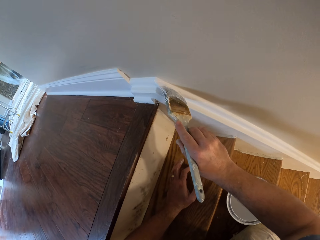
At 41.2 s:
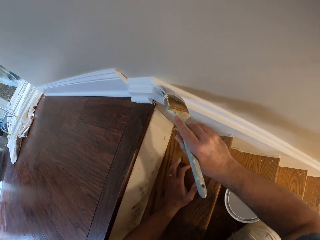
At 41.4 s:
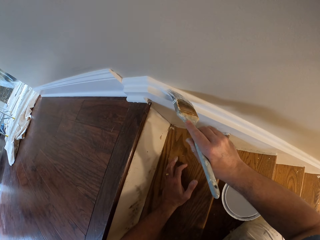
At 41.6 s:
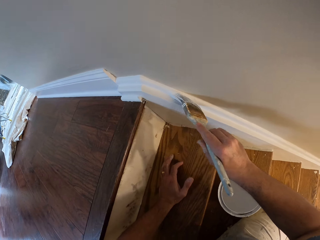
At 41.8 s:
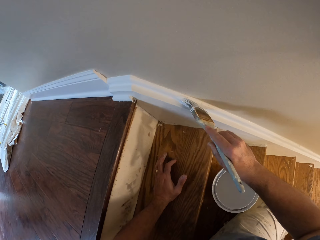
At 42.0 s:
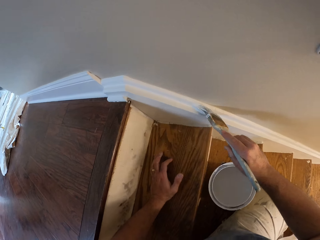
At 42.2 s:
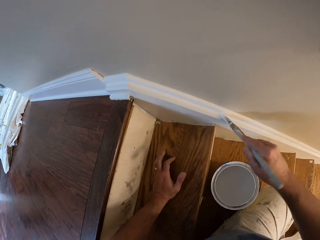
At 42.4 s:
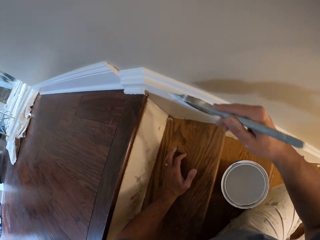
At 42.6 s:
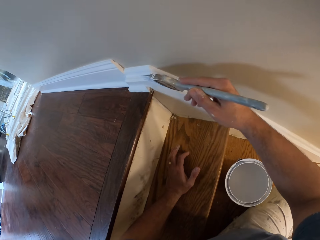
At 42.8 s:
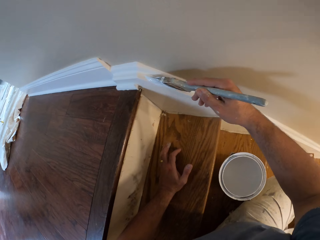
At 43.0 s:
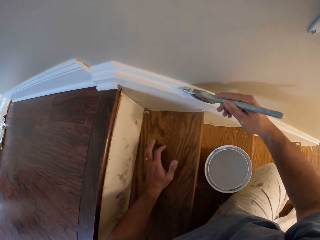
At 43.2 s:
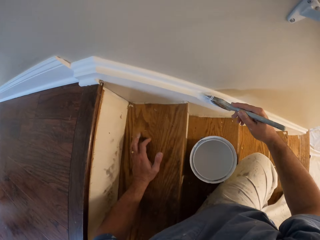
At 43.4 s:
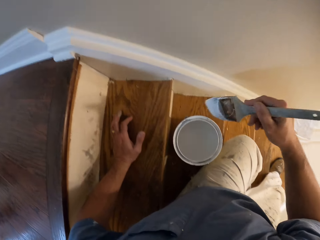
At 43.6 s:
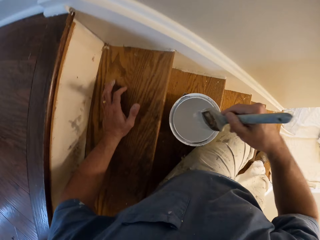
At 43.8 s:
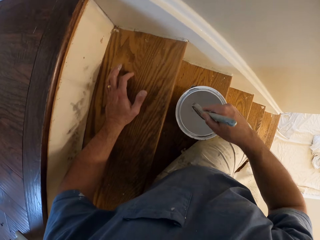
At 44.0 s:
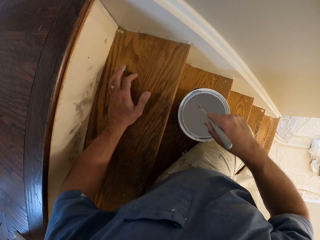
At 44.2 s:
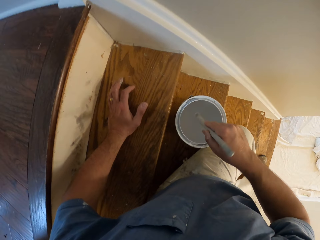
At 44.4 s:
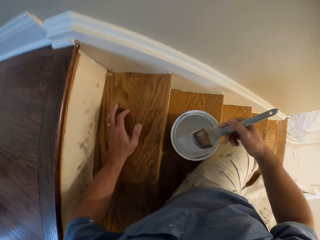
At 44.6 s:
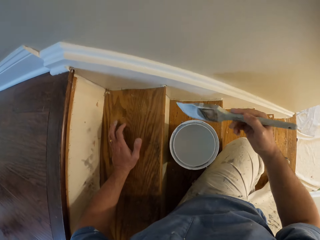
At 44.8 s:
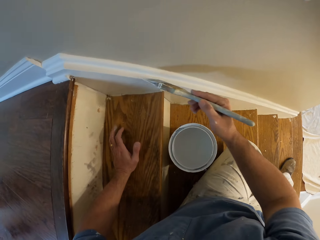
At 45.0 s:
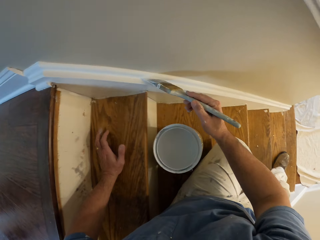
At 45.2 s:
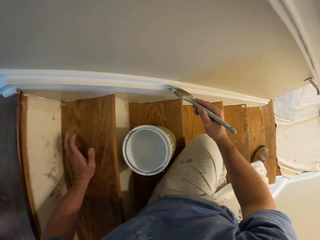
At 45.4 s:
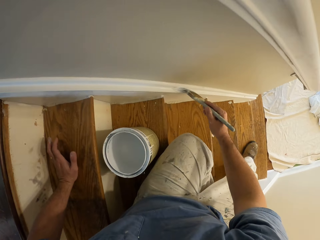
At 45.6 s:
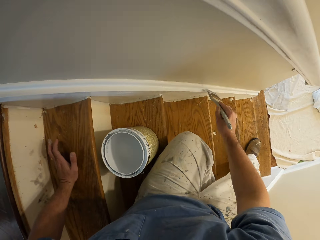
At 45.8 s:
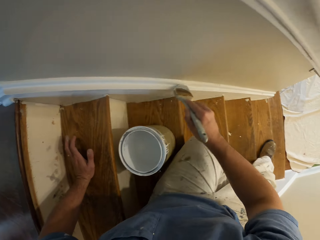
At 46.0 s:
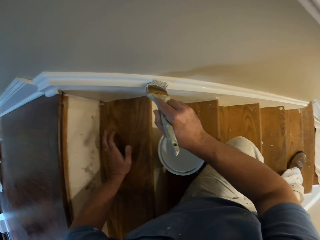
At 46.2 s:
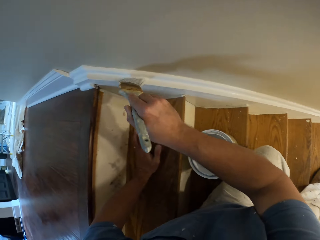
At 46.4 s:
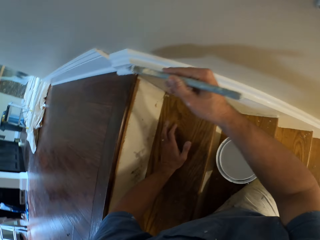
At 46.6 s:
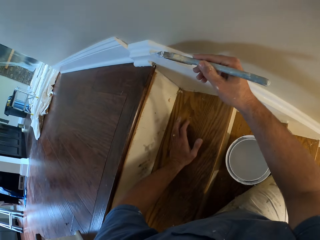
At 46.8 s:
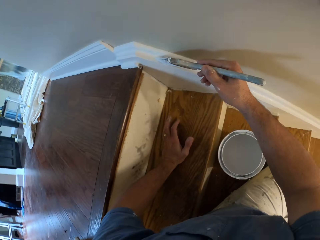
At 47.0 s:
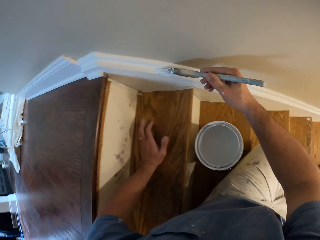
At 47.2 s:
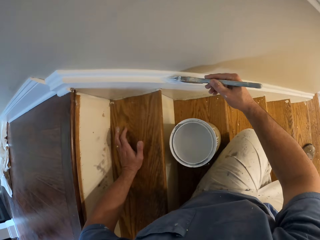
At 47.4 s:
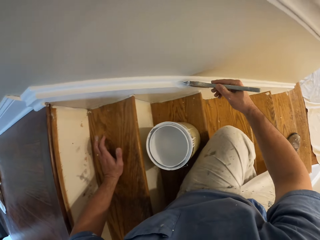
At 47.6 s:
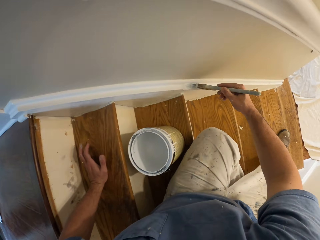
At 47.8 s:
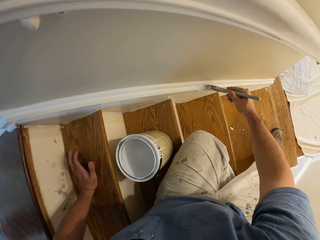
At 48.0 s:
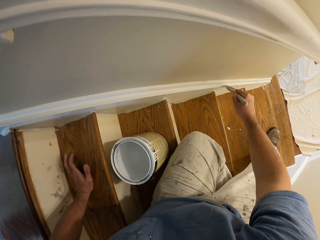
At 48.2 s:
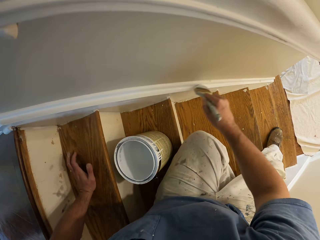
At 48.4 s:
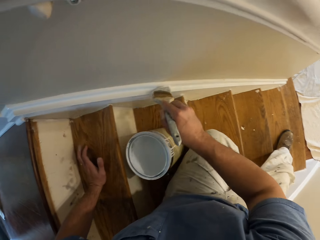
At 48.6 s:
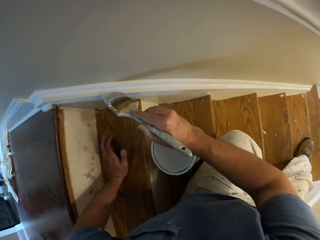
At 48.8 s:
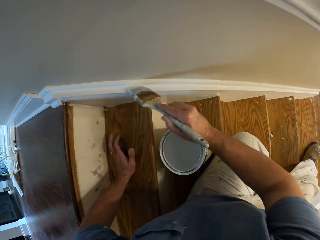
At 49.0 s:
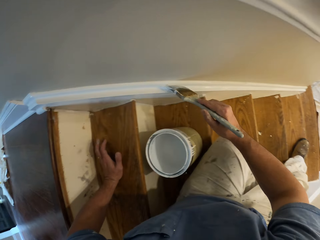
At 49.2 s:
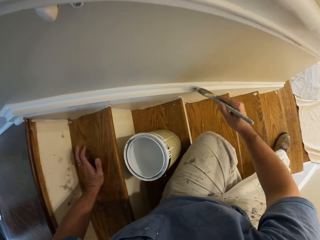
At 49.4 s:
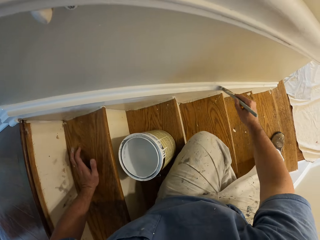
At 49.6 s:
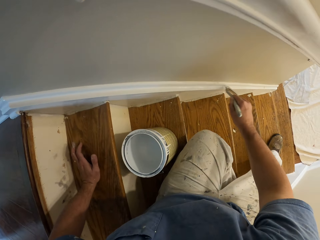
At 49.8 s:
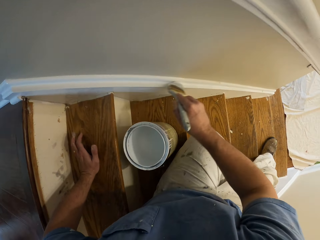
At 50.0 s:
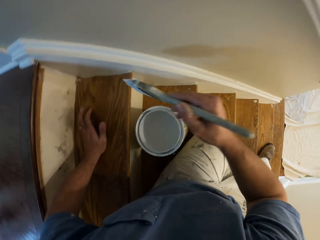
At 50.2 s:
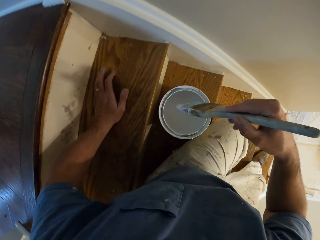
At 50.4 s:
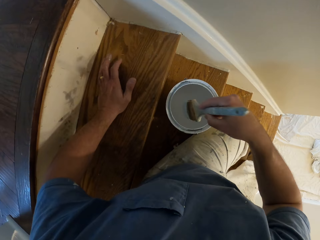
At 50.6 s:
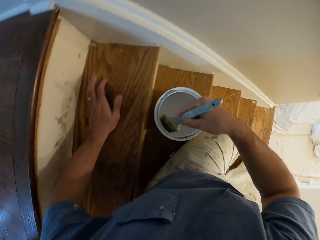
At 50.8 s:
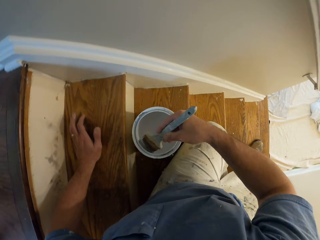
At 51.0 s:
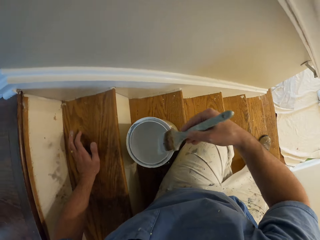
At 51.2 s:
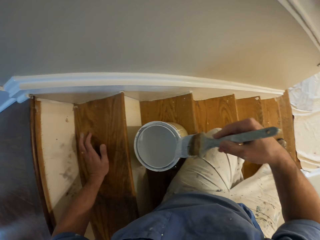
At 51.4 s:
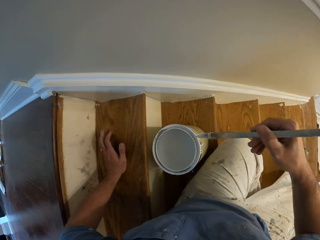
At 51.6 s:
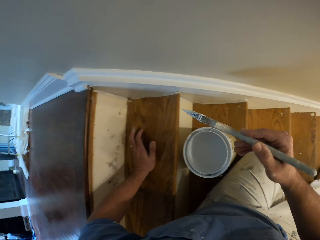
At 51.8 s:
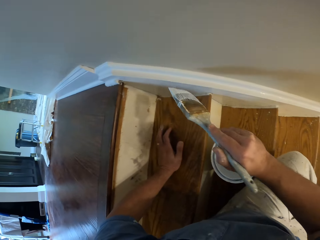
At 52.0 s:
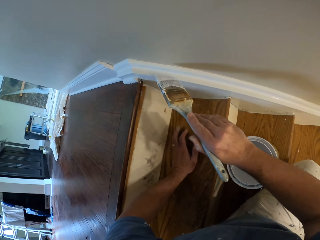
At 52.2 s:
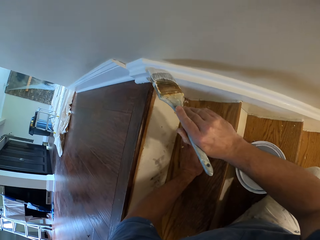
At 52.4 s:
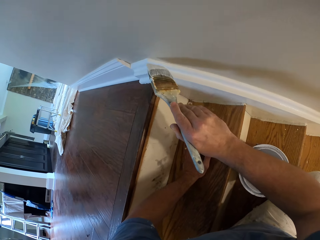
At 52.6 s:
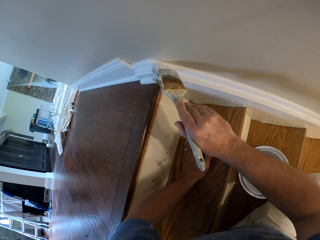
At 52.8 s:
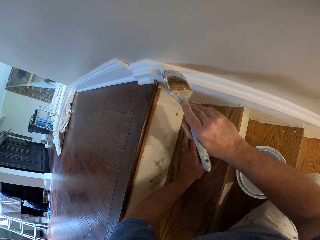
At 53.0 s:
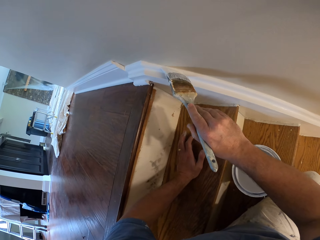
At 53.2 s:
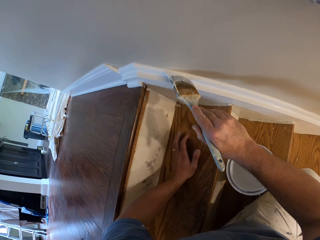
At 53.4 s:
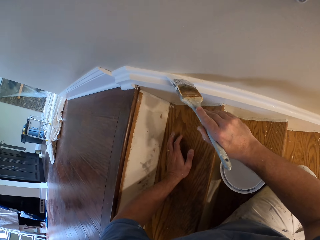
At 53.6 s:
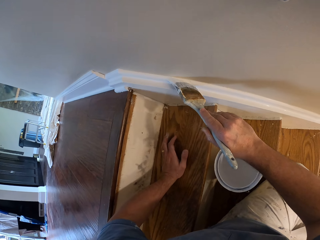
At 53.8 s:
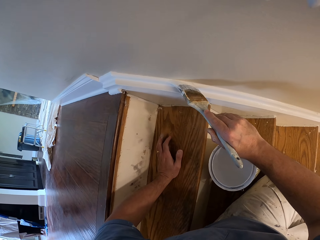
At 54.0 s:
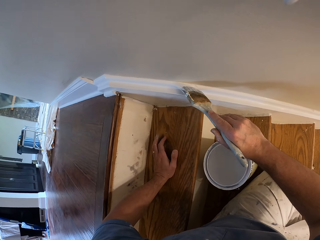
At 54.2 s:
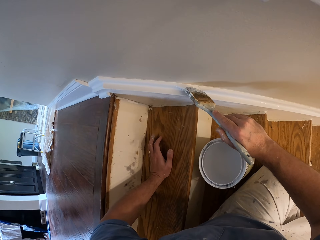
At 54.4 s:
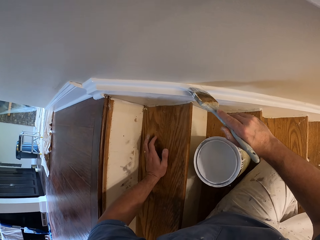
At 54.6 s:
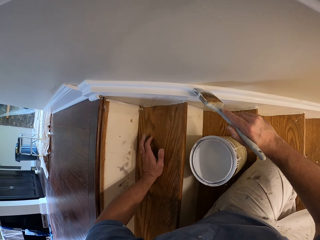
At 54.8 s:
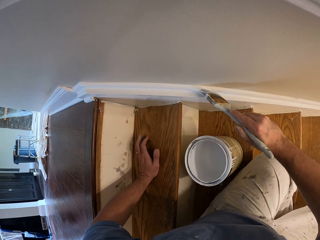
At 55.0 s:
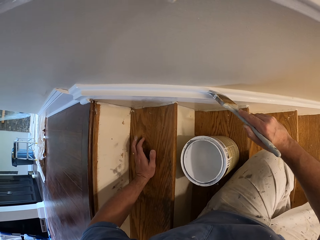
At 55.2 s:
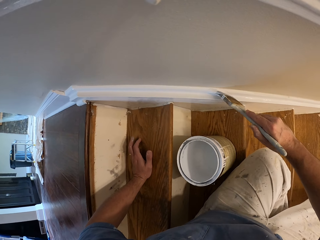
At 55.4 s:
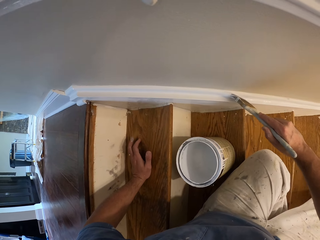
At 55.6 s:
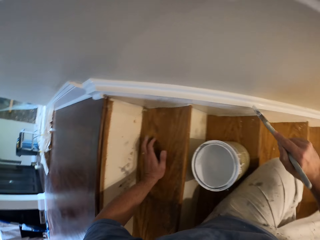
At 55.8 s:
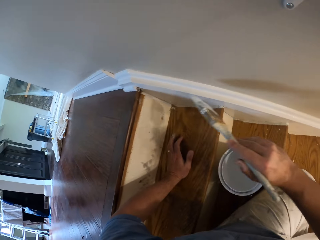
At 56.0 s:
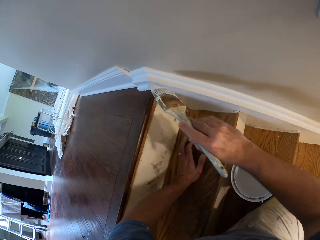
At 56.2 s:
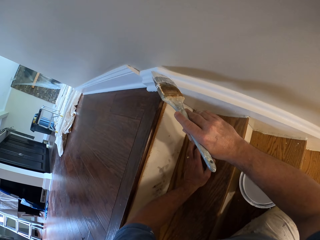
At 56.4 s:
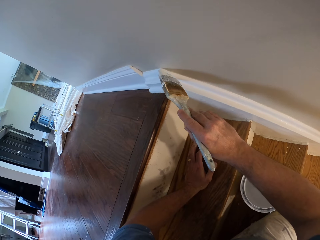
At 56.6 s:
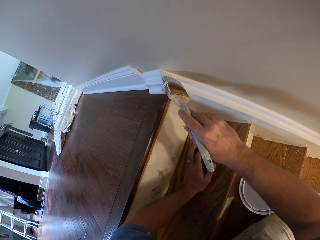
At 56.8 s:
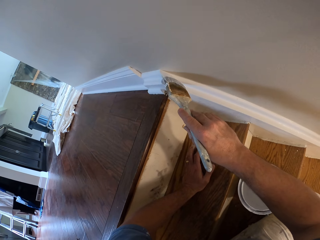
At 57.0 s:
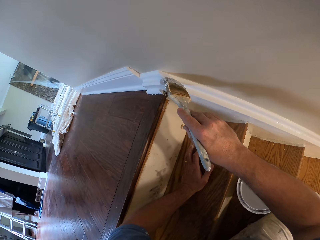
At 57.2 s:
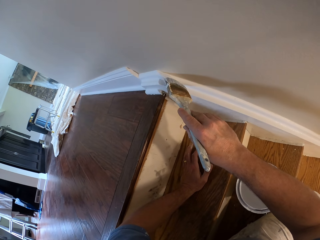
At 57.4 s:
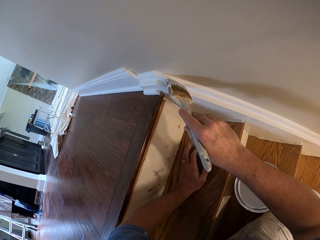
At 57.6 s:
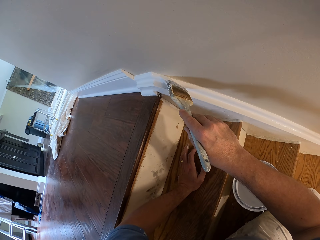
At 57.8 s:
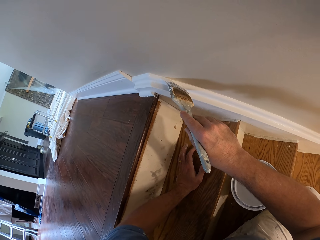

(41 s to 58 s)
The camera wearer scoops paint from the aluminum paint bucket with the paintbrush. He paints the cornice. He scoops paint from the aluminum paint bucket with the paintbrush. He paints the cornice.

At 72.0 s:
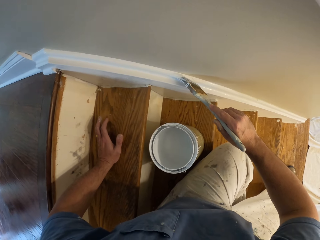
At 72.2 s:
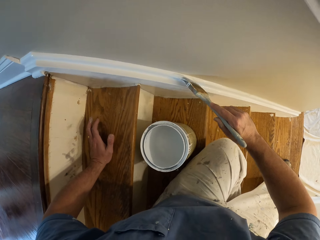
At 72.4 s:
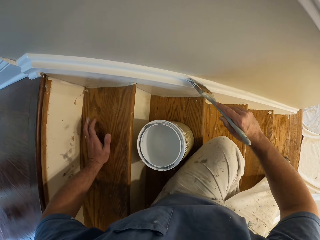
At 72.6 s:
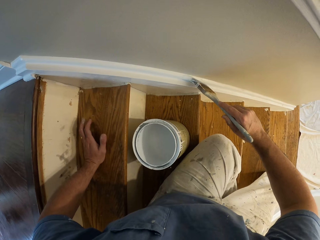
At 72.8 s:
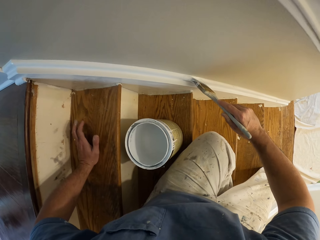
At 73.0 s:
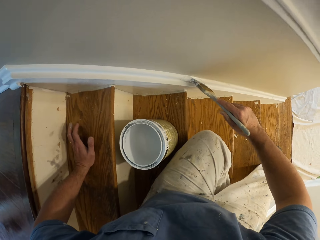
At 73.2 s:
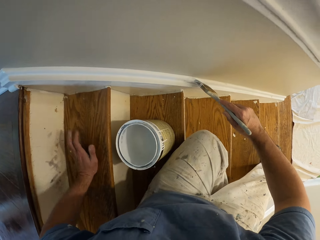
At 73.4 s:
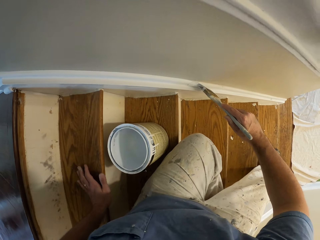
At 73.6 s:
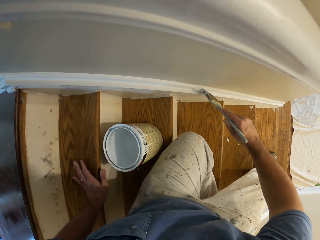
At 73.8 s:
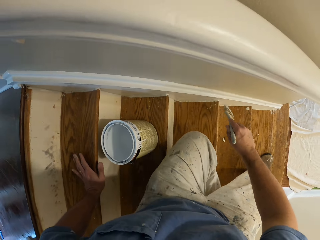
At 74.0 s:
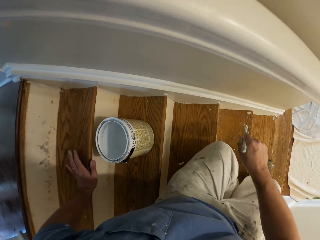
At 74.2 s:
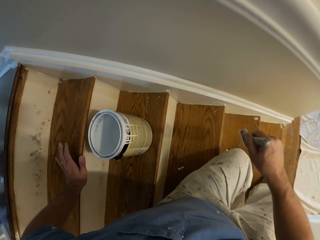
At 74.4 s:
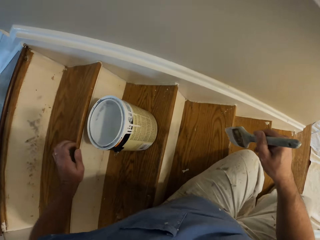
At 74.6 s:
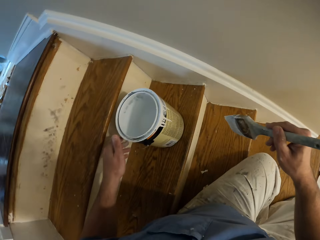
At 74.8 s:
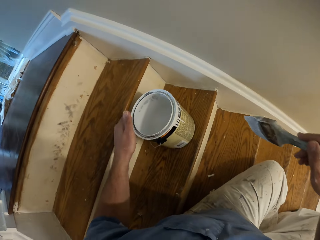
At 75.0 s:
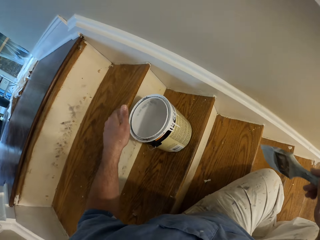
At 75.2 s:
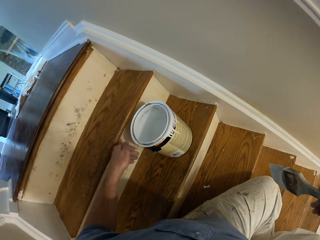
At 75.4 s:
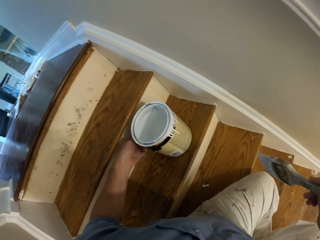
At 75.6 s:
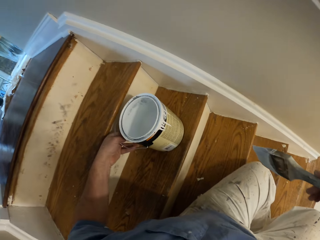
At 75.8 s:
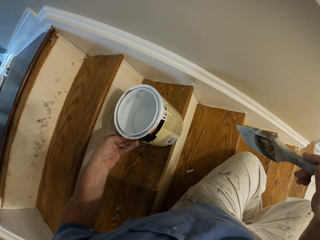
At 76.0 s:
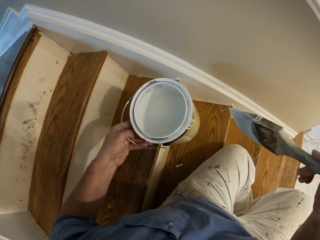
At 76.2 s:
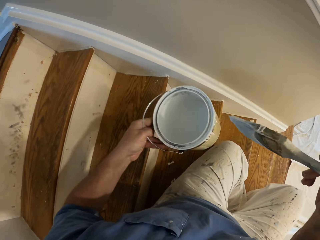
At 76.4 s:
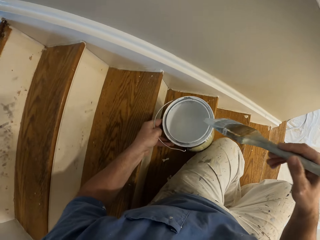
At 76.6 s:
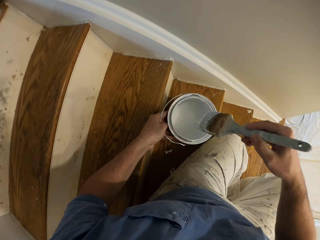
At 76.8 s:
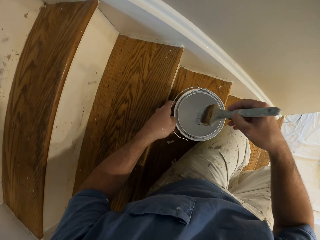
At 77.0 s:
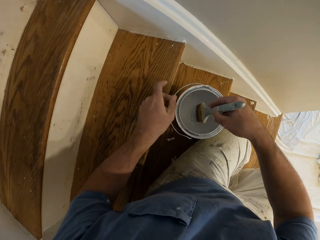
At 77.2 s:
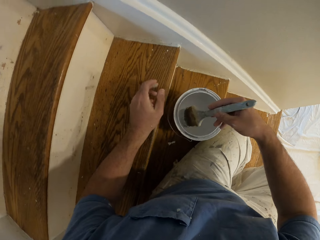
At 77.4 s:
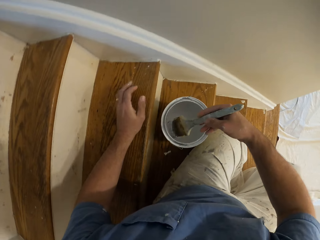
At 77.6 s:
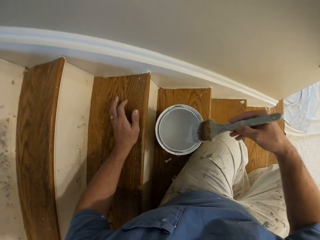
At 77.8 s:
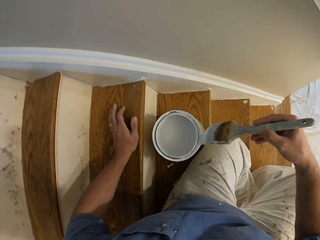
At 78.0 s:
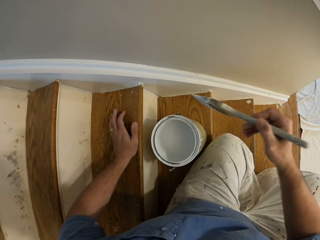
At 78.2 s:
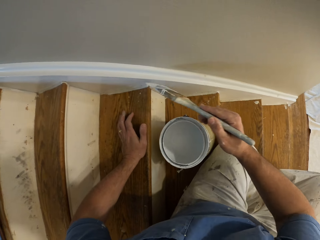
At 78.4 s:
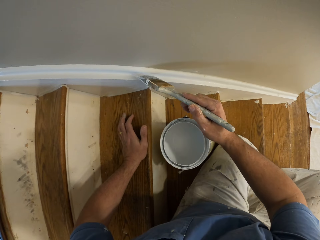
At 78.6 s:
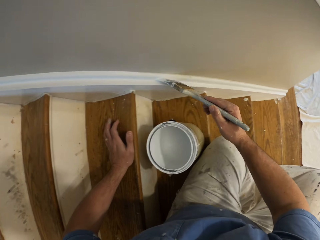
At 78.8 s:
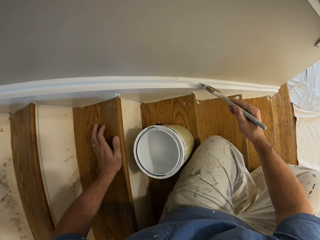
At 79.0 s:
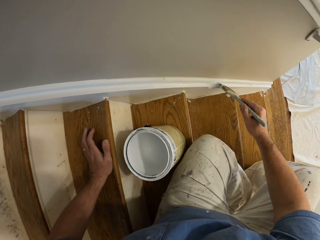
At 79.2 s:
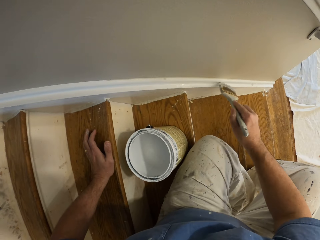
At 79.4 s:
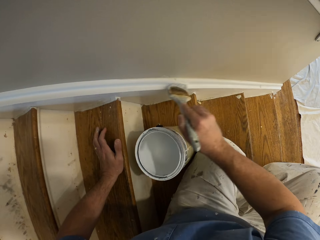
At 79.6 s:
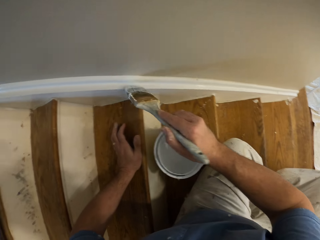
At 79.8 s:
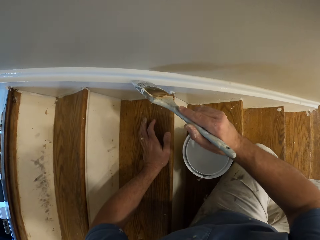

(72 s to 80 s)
The camera wearer adjusts himself. He moves the aluminum paint bucket, or paint tin, to another step on the staircase with his left hand. He puts the paint tin down. He scoops paint from the aluminum paint bucket with the paintbrush. He paints the cornice.
